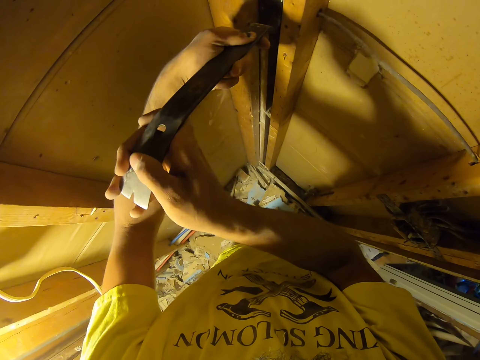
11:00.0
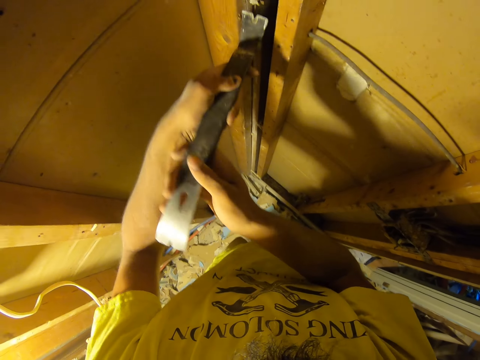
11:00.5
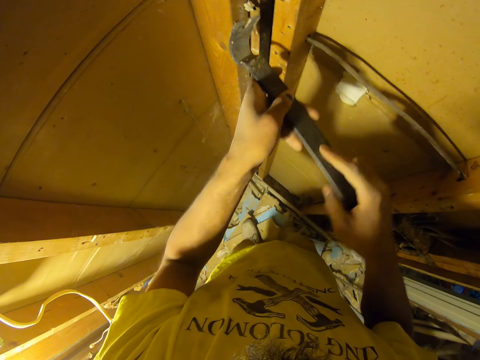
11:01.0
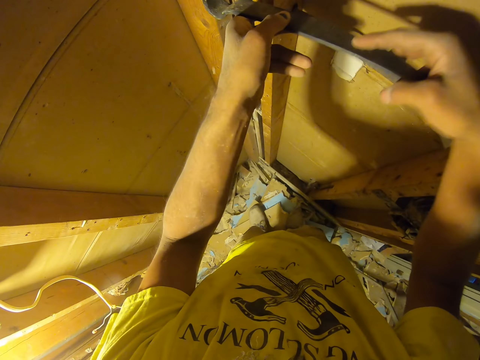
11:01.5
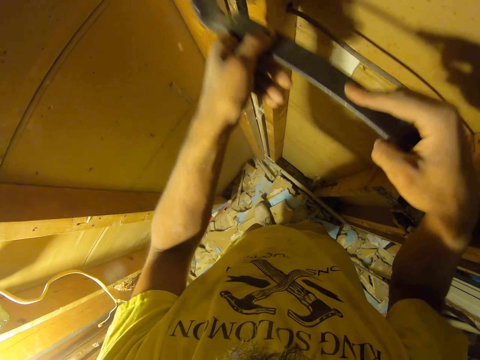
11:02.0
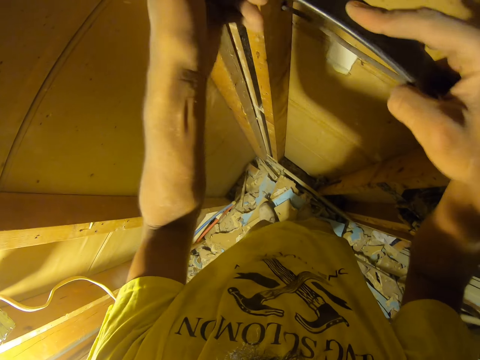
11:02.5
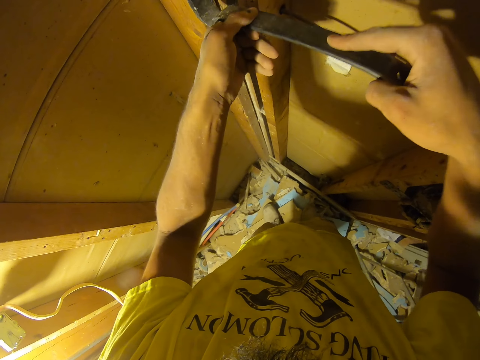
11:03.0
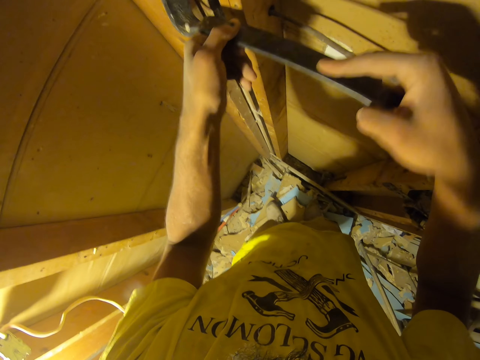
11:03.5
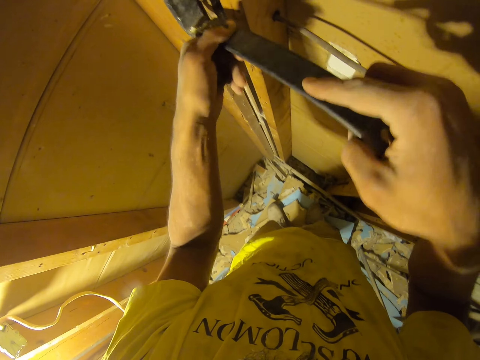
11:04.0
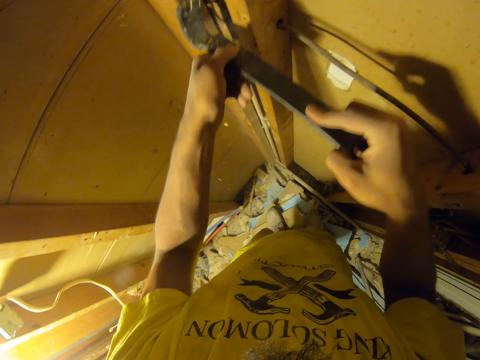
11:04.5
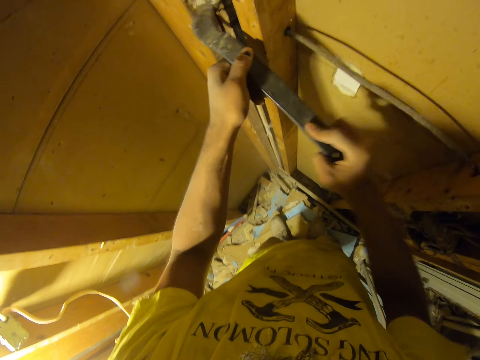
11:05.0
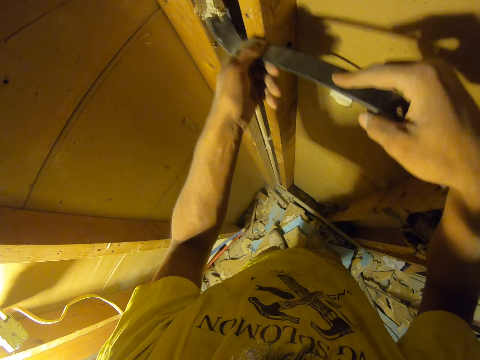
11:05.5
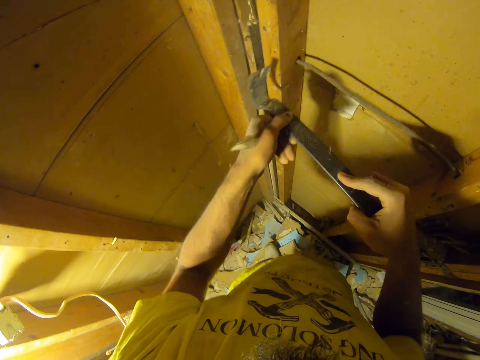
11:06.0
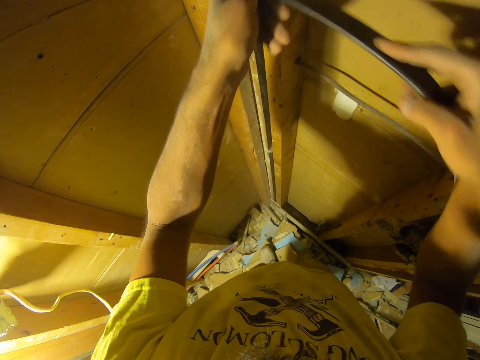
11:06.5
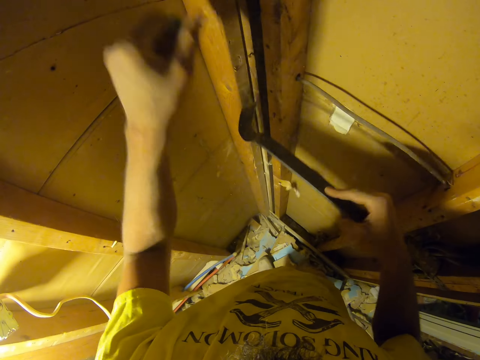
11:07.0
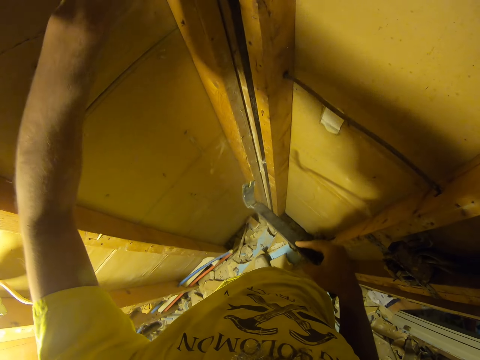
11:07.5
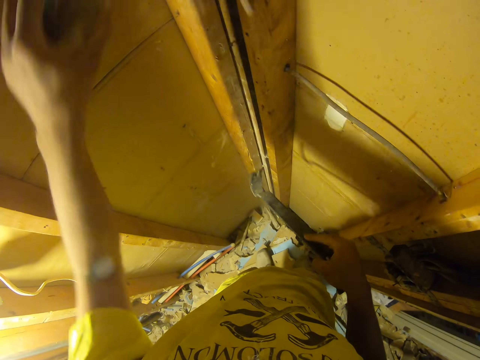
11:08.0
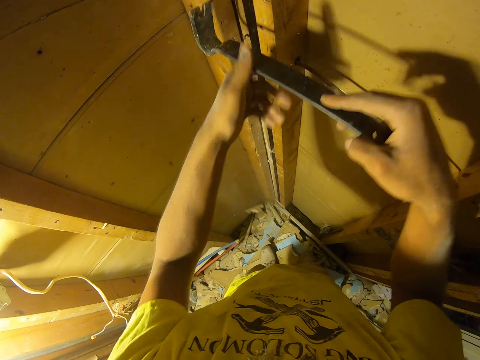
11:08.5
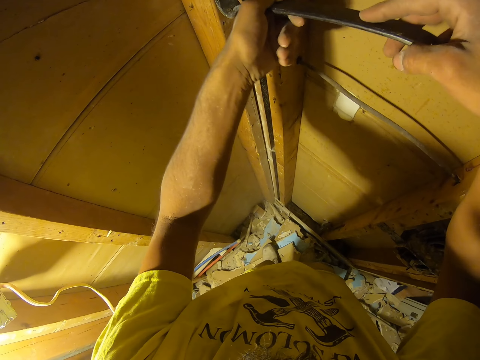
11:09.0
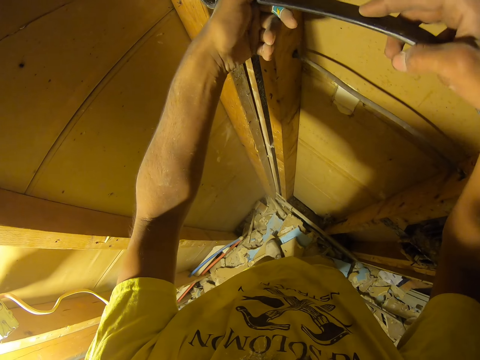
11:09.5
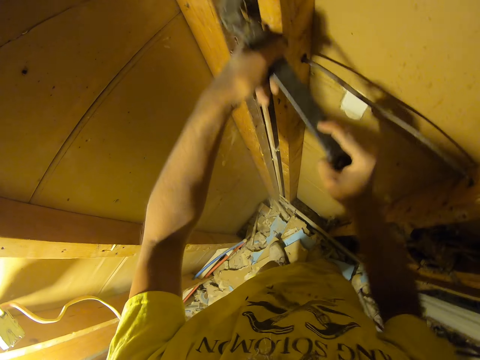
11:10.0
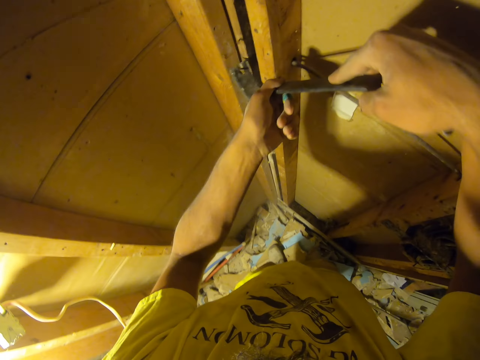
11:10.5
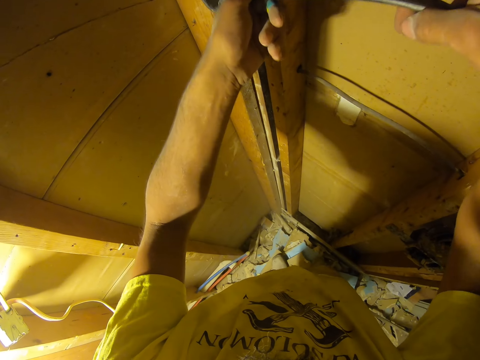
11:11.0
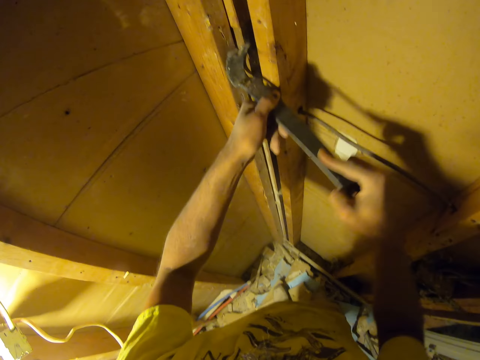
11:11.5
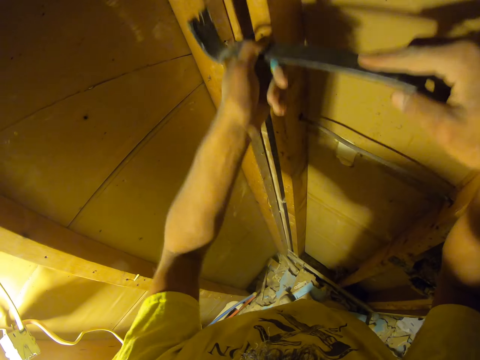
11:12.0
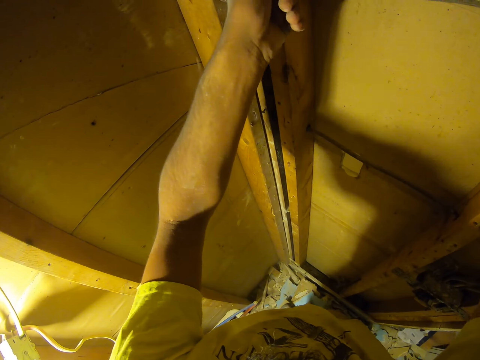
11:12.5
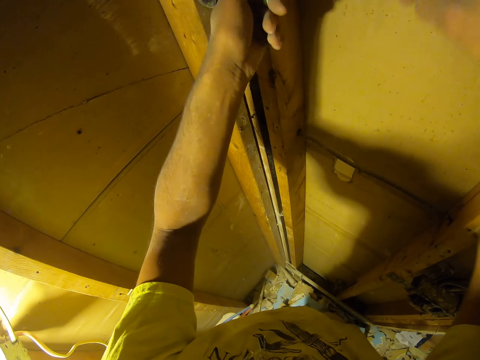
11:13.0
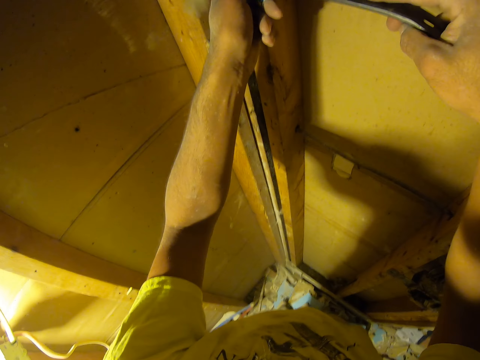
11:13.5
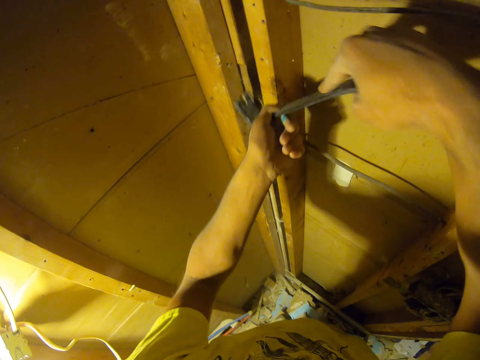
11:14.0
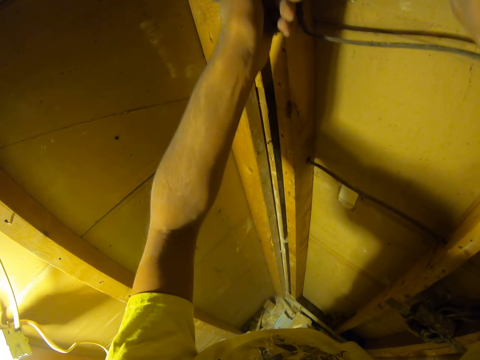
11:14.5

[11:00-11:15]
The camera wearer removes a nail with a crowbar. They remove a nail with the crowbar again. They drop a piece of wood. They use a claw bar to pull a nail from the wood. They remove a nail with the crowbar.

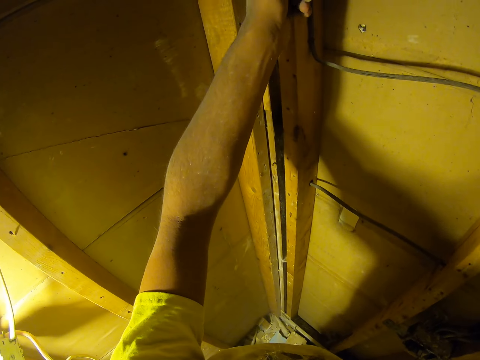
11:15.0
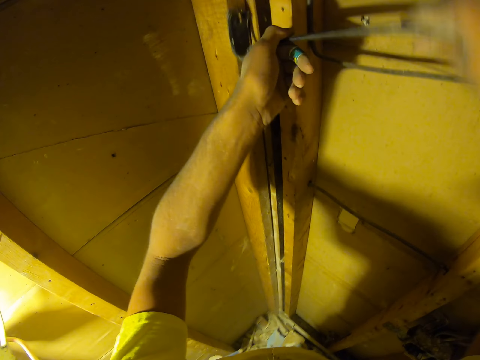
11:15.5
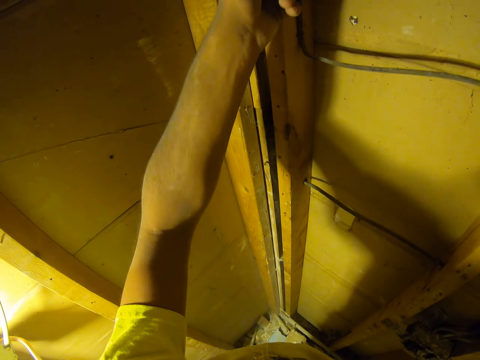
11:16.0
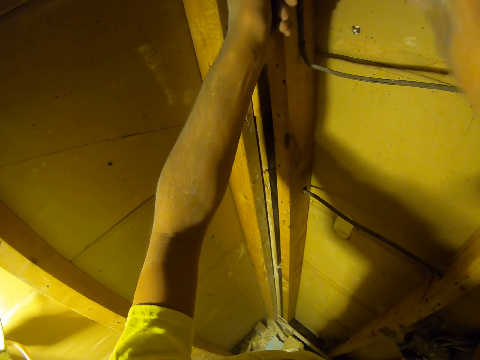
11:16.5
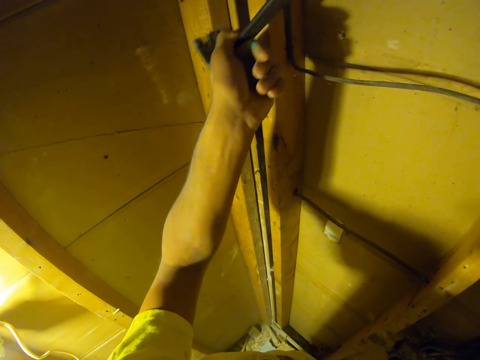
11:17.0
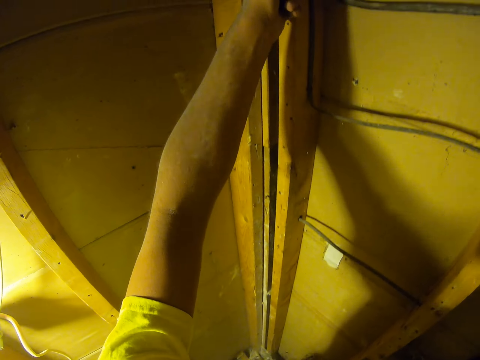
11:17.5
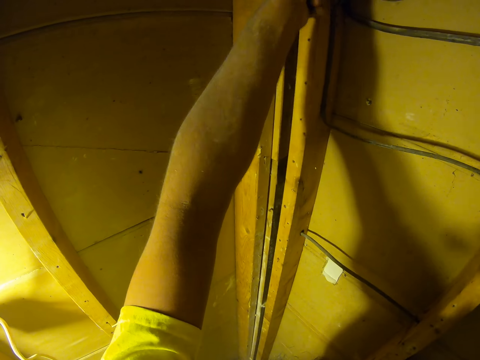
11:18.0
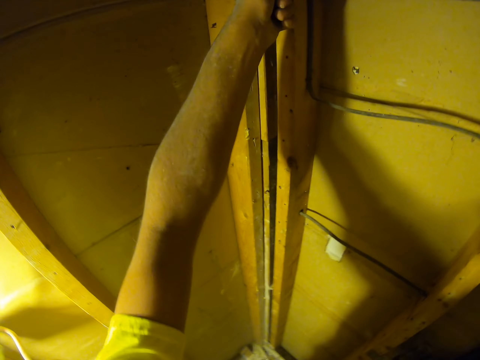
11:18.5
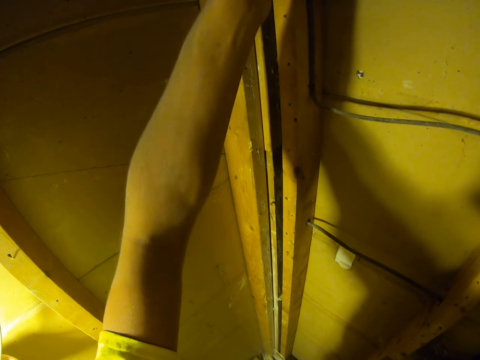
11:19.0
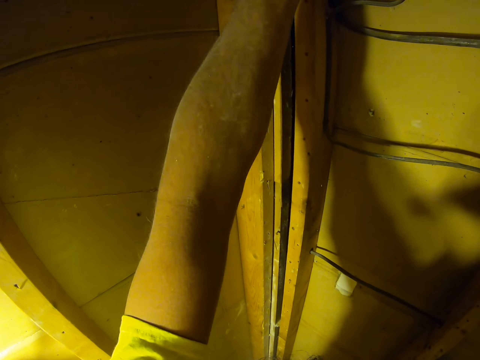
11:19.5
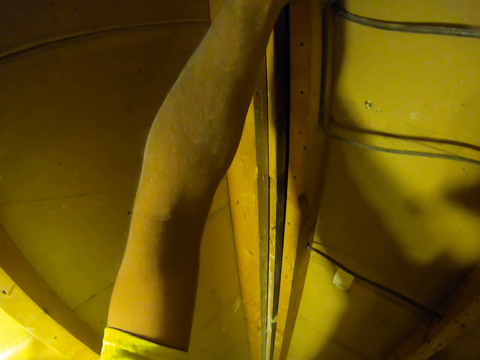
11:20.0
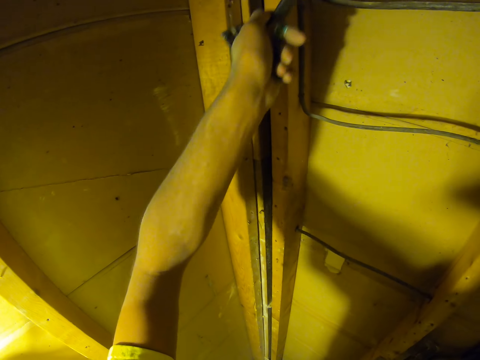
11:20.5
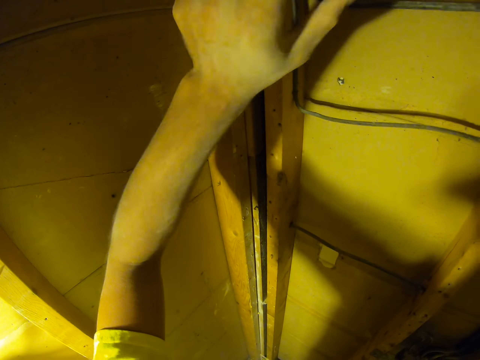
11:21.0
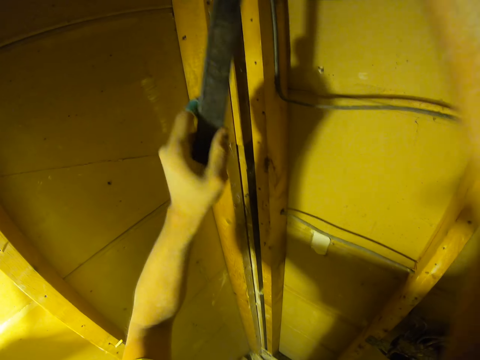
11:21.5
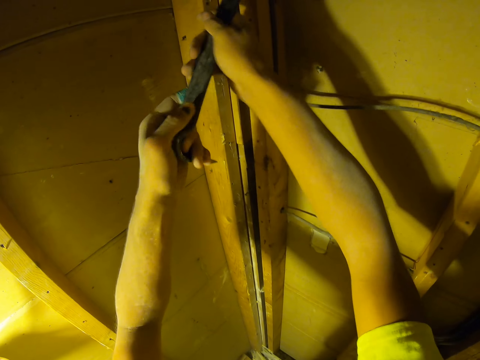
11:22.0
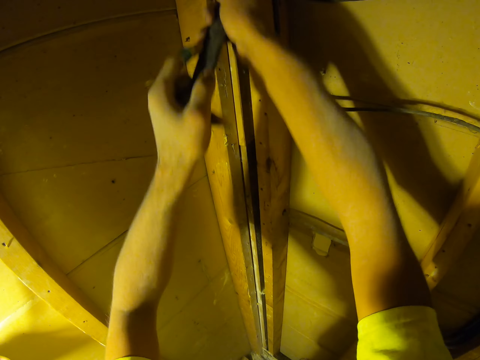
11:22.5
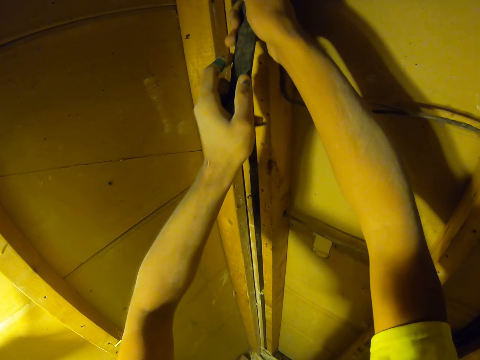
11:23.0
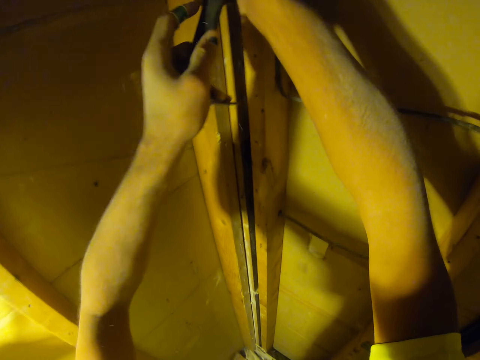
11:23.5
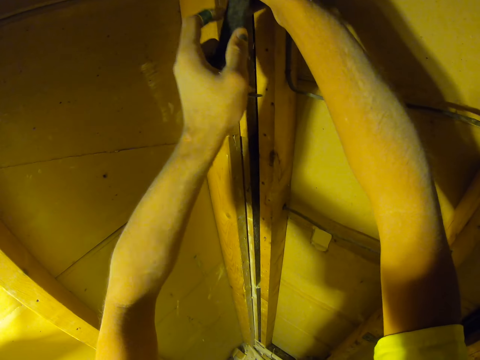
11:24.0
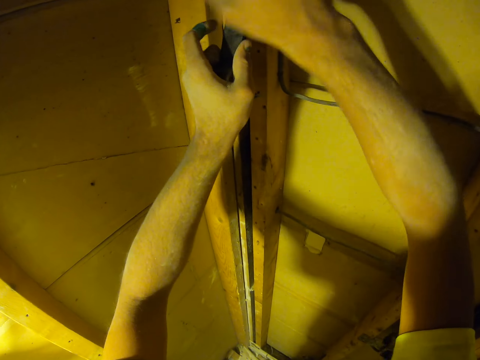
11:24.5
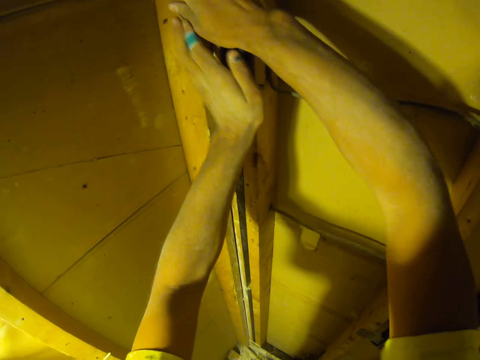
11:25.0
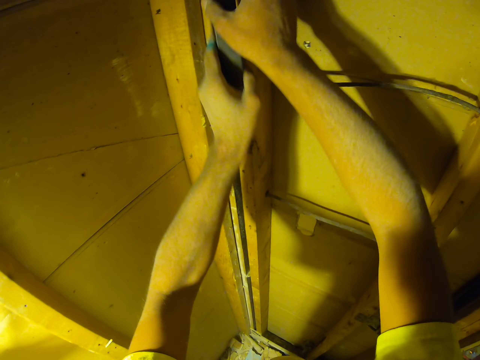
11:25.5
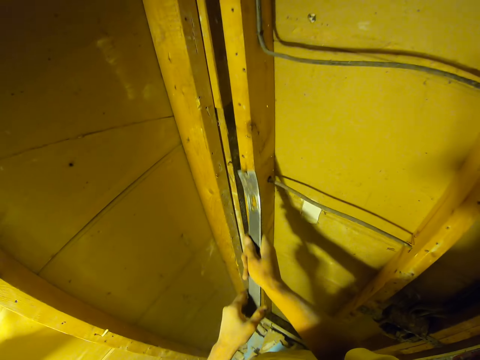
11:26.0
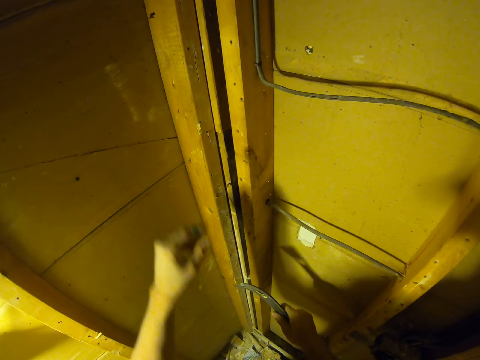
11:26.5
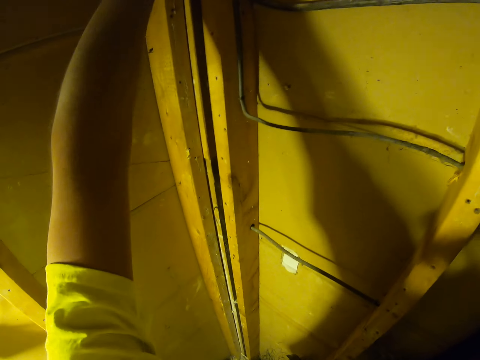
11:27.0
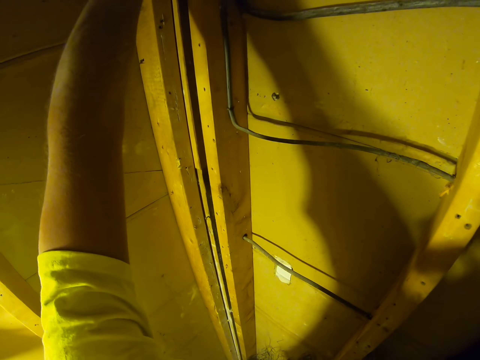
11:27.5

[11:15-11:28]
The camera wearer removes a nail with a crowbar. They remove a nail with the crowbar again. They hit the crowbar on the wall.
